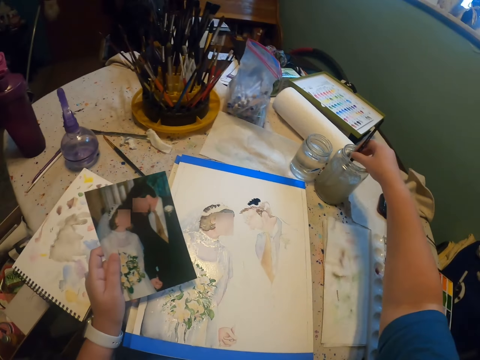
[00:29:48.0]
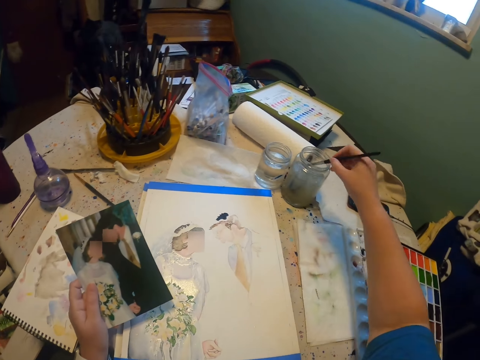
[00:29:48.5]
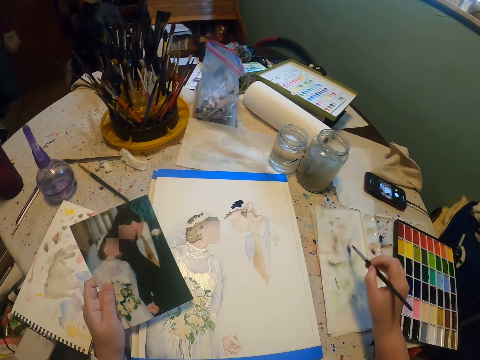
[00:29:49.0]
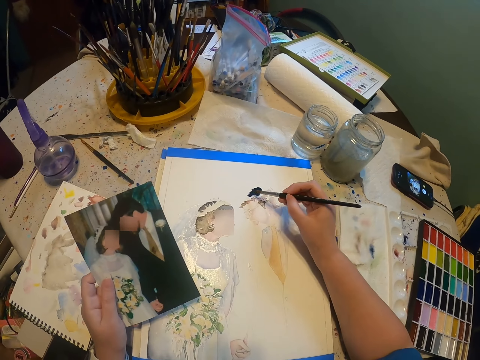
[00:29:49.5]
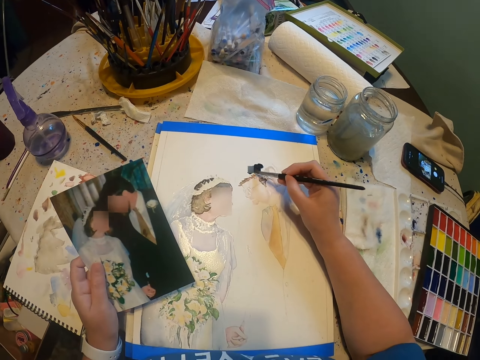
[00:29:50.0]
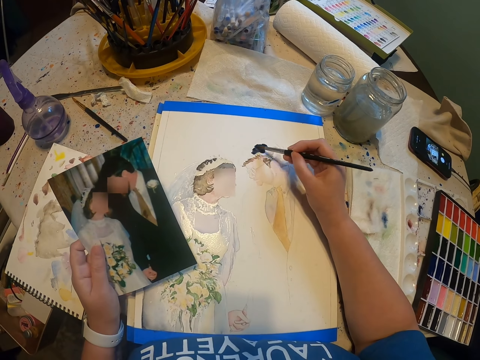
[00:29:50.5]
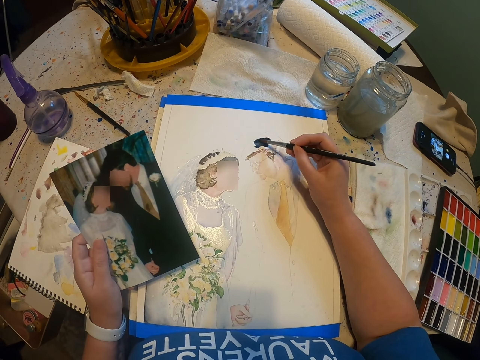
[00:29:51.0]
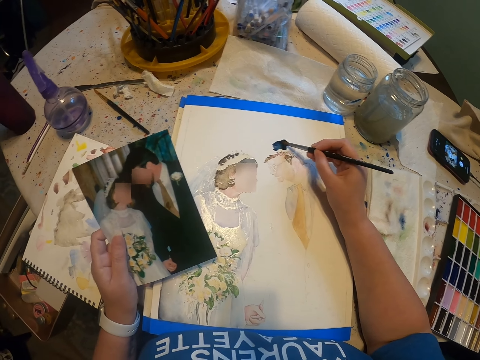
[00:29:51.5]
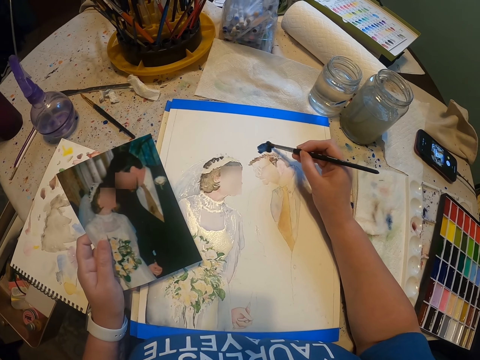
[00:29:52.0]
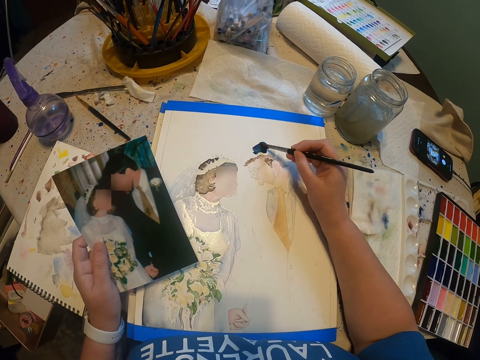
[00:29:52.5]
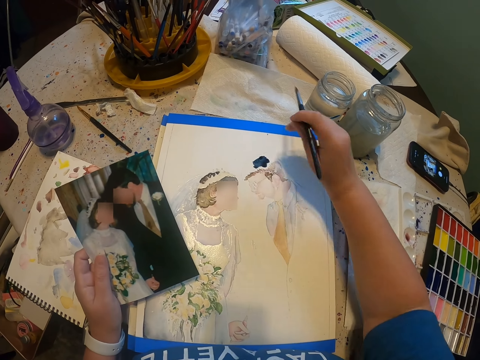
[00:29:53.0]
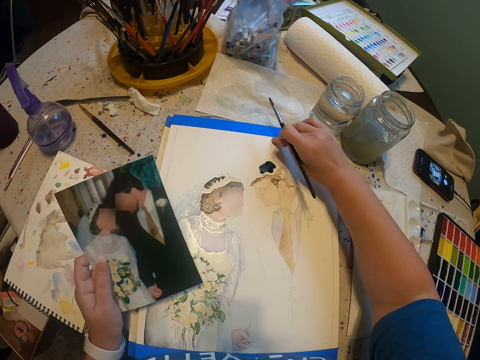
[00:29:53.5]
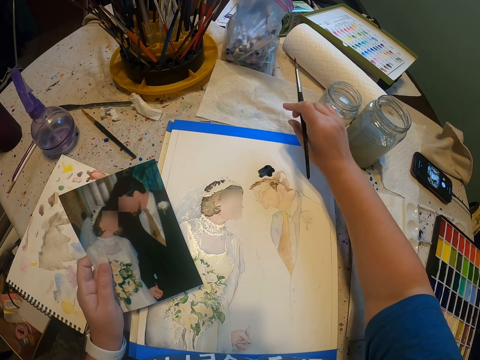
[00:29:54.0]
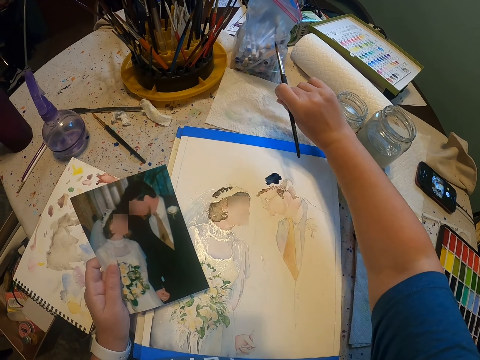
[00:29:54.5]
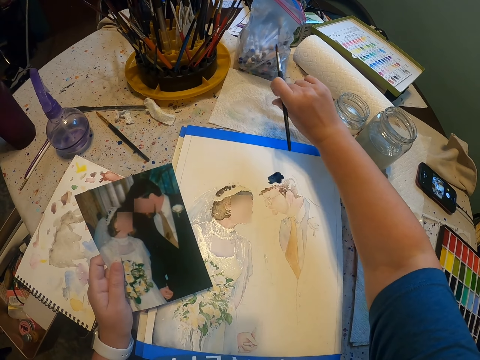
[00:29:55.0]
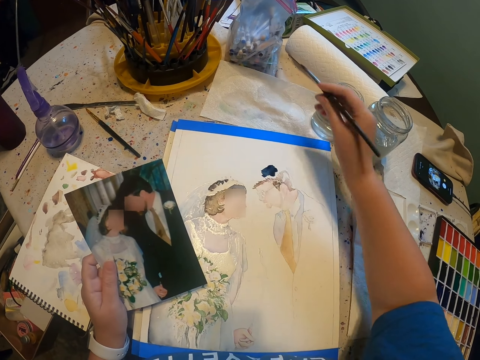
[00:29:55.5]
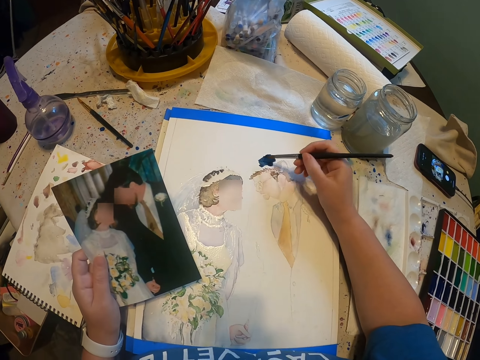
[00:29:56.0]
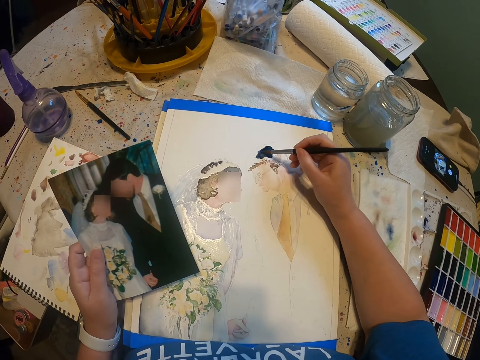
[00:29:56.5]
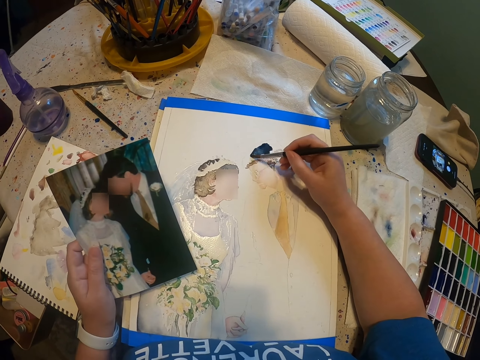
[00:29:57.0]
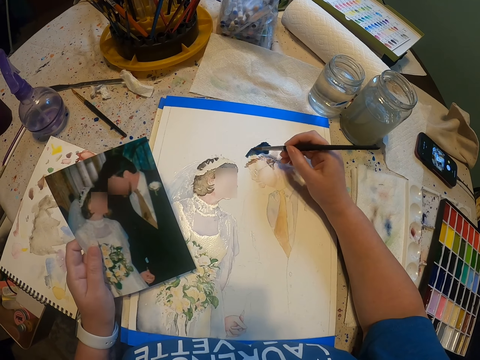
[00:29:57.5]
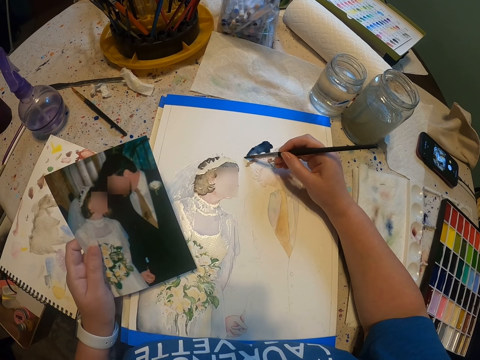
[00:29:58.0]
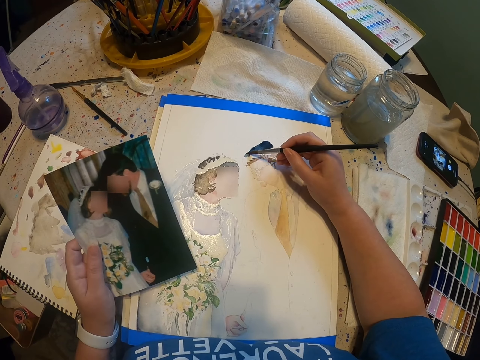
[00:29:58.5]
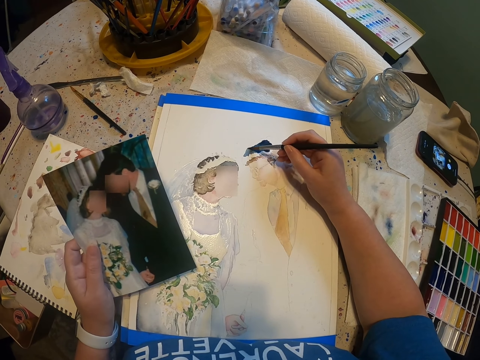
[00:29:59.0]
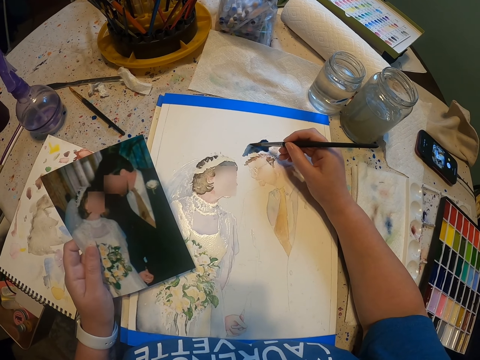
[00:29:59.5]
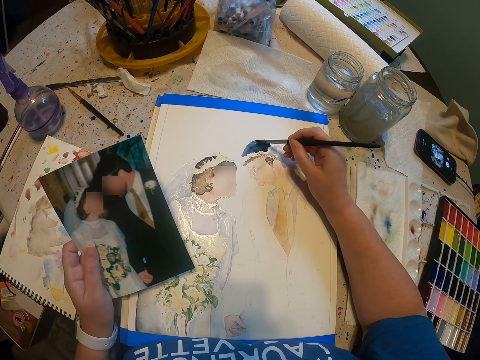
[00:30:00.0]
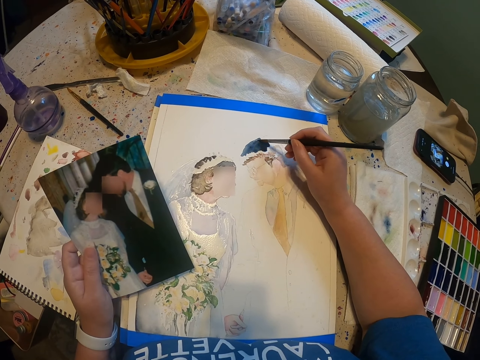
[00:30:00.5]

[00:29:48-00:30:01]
The camera wearer dips a paint brush in the water color in the container. They reduce the paint from the paint brush. They paint the sketch on the paint paper with the brush. They remove something from the paint paper. They paint on the paint paper.

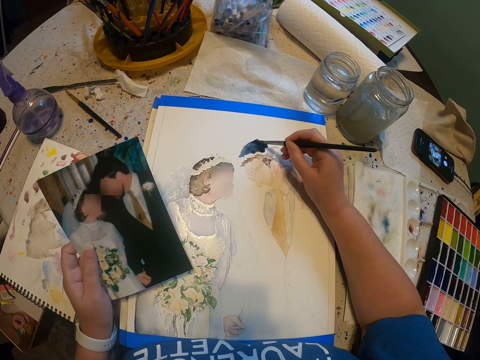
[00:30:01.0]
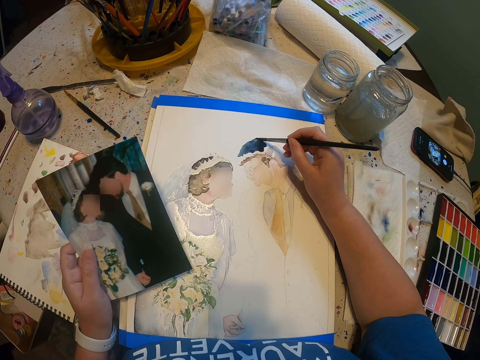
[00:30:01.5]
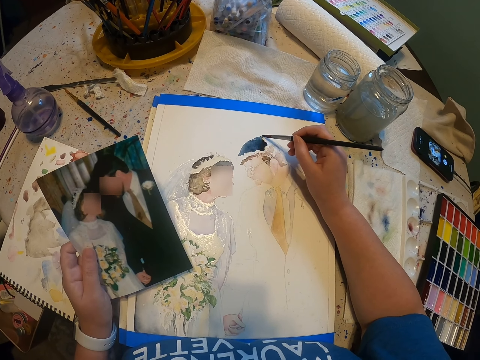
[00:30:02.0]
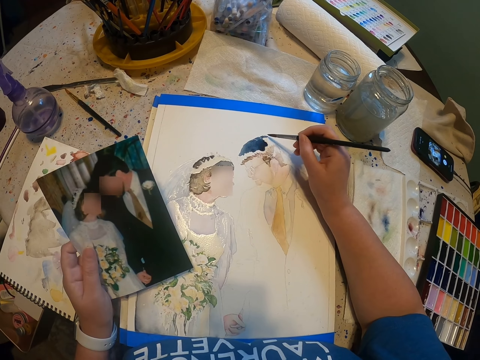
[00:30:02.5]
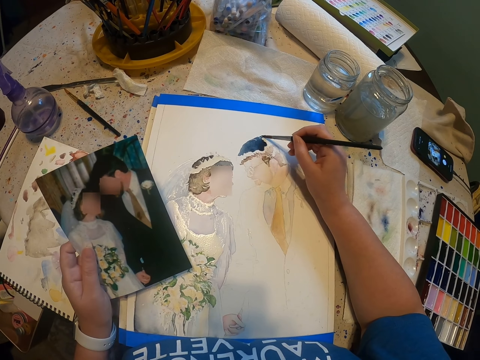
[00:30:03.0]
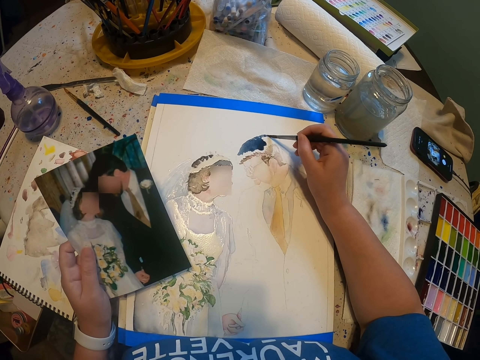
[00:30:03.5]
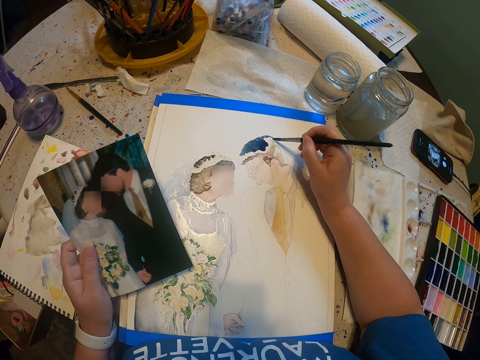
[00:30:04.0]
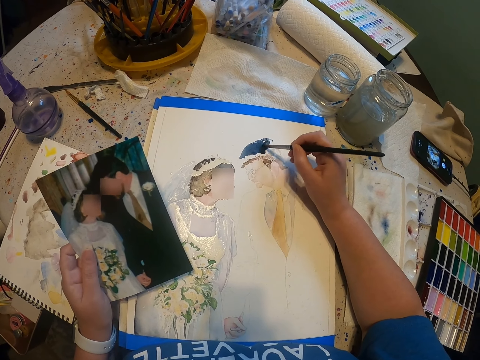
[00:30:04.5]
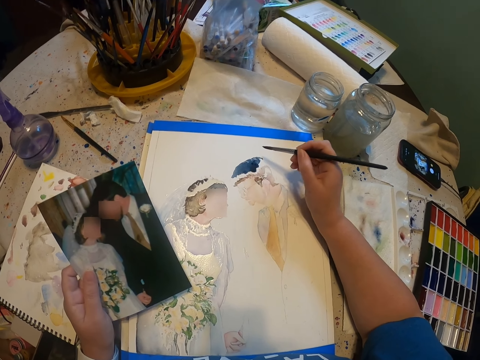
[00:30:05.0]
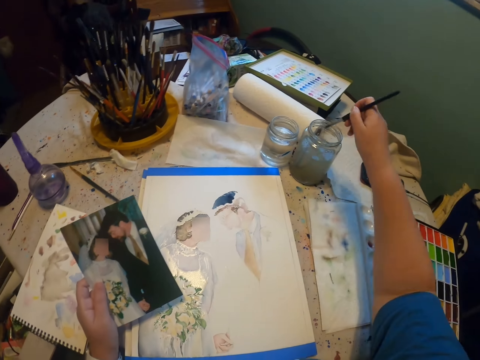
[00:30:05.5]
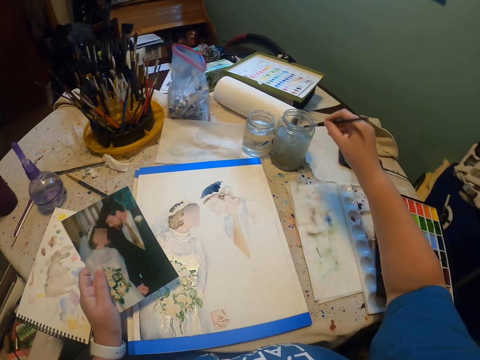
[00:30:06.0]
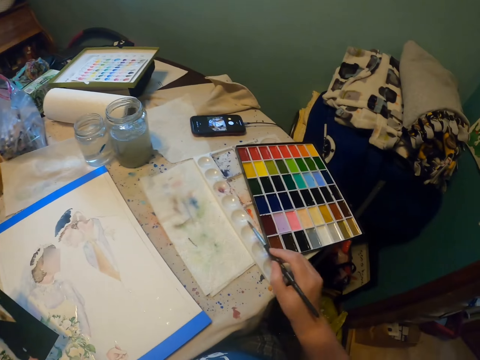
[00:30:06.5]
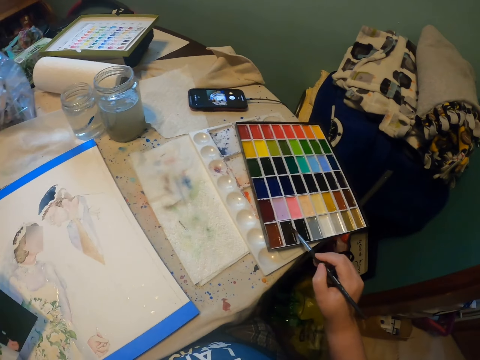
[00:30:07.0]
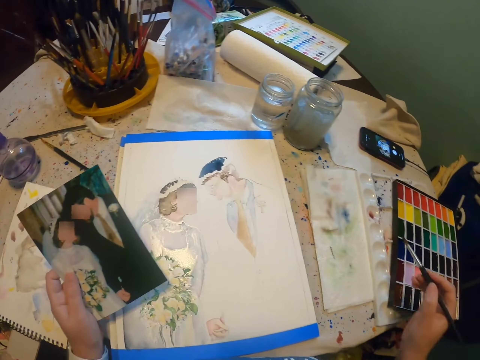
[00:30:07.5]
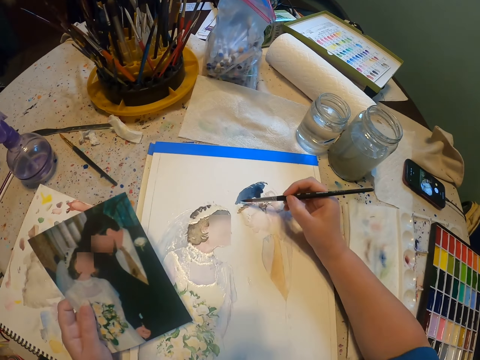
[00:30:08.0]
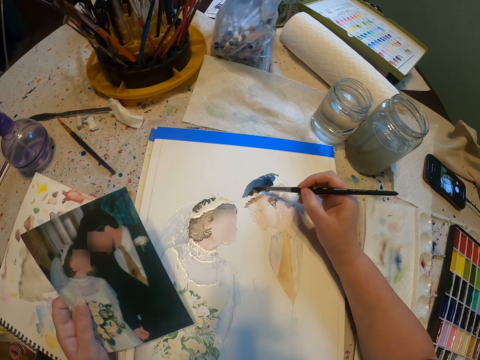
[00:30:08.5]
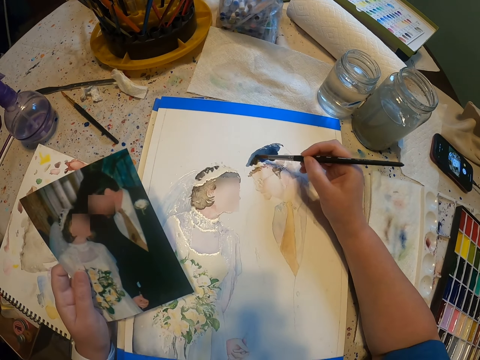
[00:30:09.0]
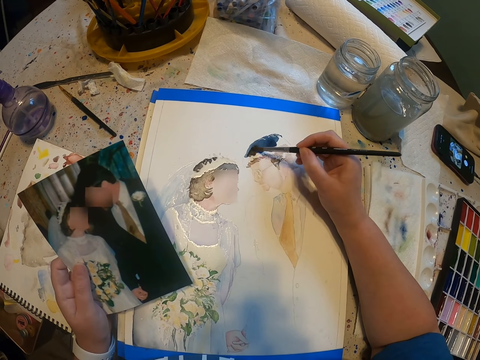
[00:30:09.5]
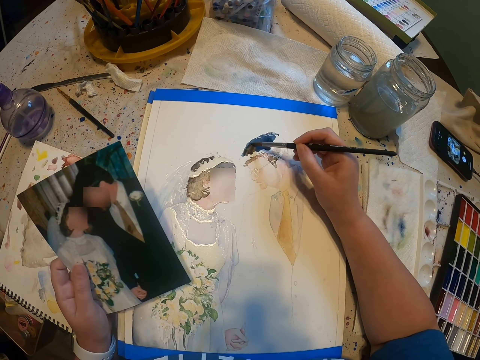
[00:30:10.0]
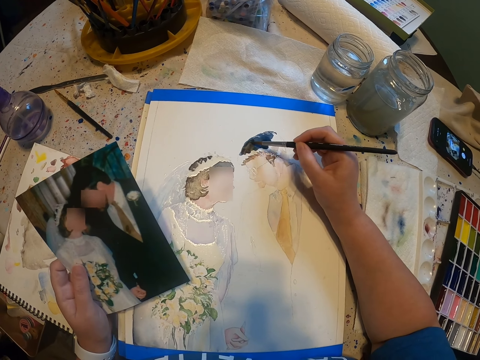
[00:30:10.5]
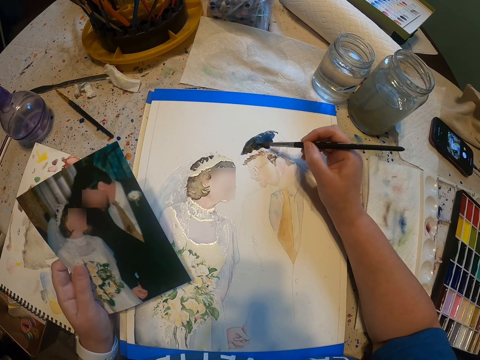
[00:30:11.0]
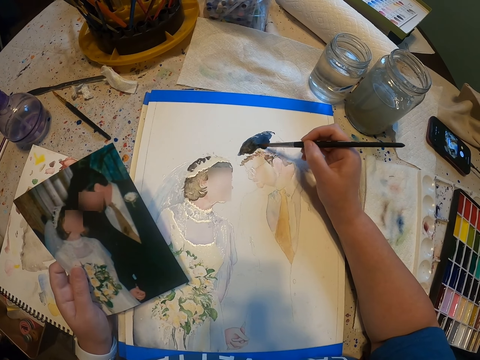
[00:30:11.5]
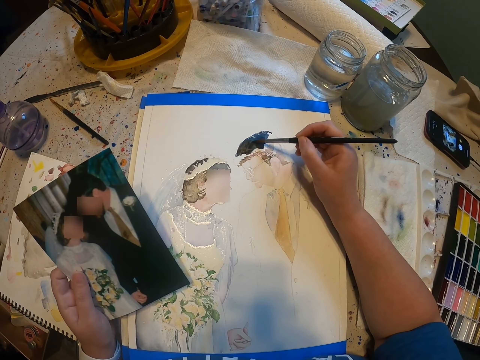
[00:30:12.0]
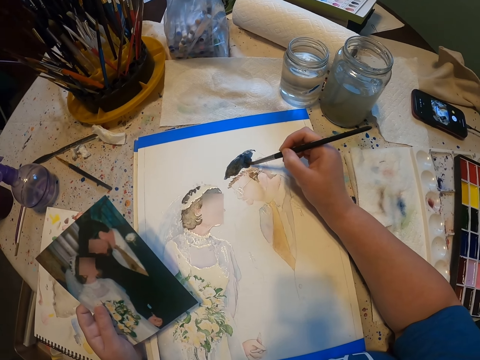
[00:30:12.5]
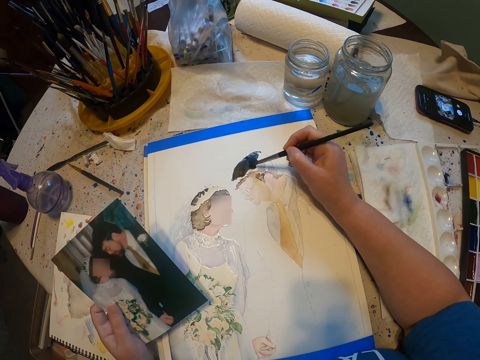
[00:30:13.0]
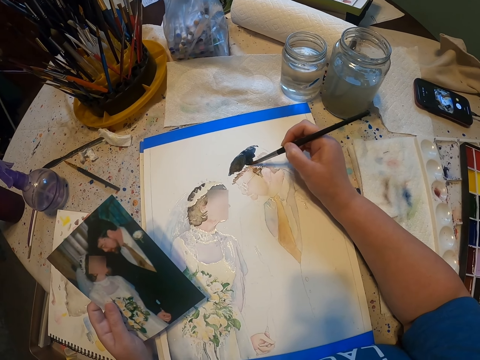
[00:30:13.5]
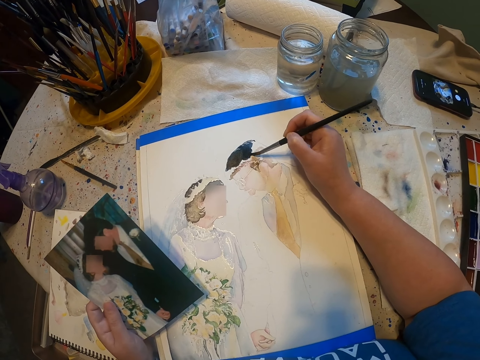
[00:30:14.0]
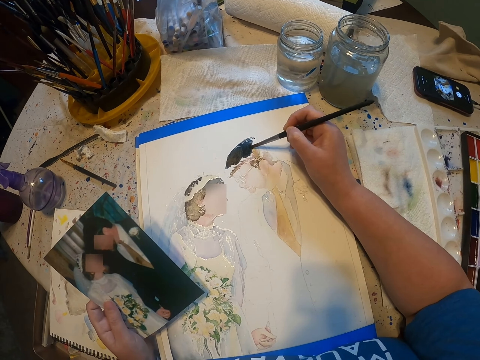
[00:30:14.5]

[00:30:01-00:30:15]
The camera wearer dips a paint brush in the water color. They add paint on the paint brush. They paint the sketch with the brush on the paint paper.
